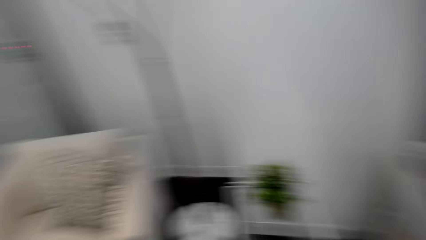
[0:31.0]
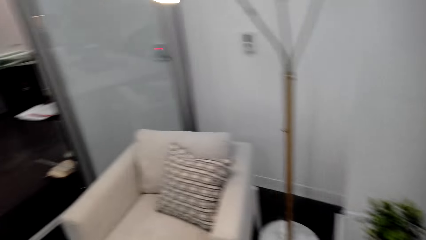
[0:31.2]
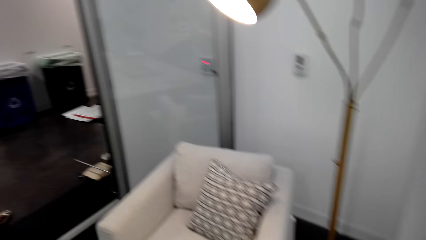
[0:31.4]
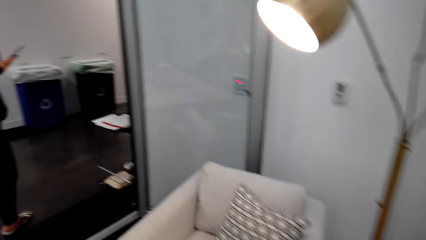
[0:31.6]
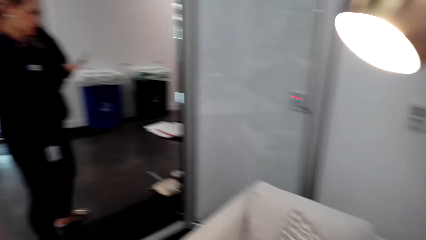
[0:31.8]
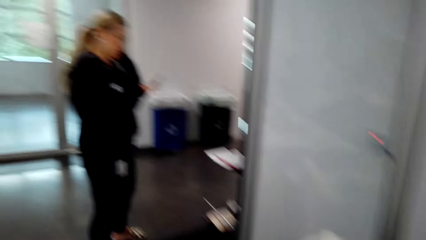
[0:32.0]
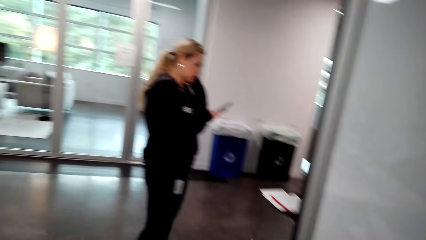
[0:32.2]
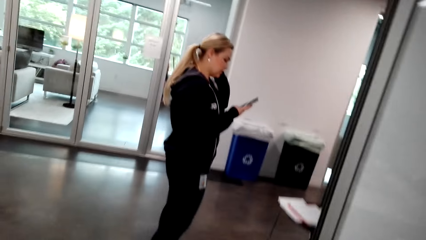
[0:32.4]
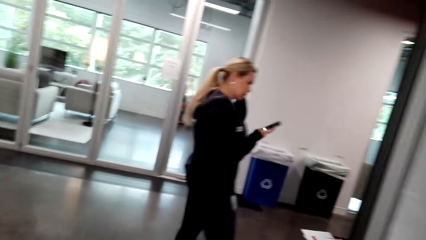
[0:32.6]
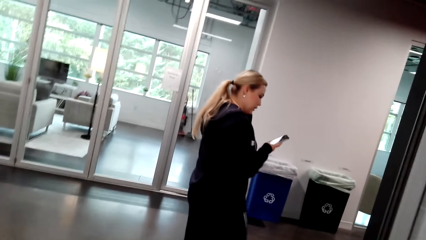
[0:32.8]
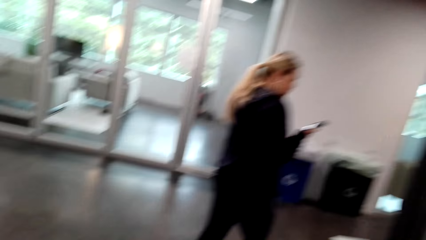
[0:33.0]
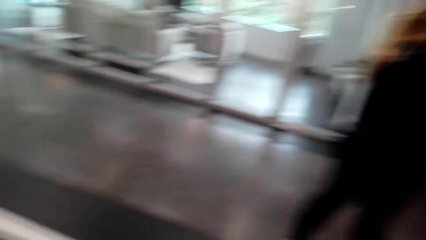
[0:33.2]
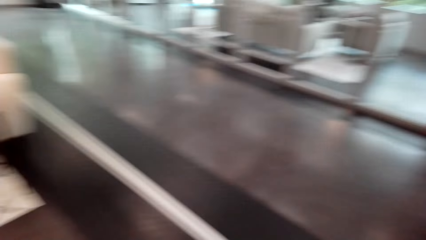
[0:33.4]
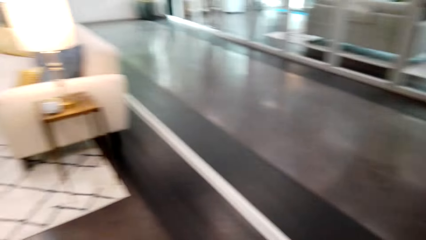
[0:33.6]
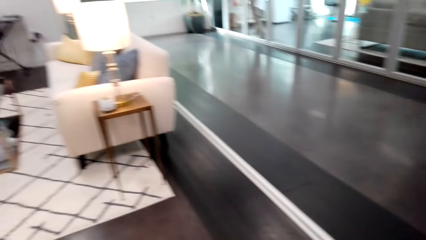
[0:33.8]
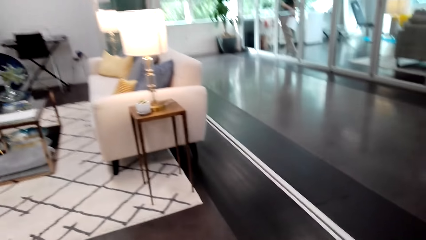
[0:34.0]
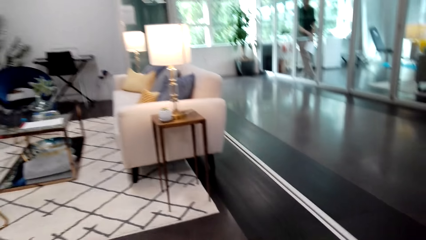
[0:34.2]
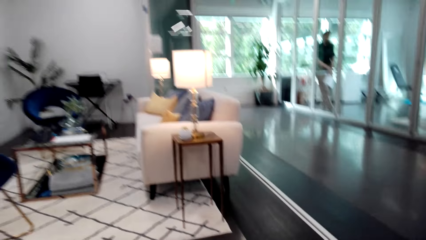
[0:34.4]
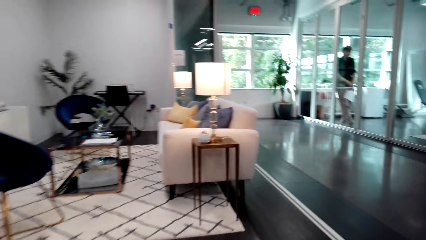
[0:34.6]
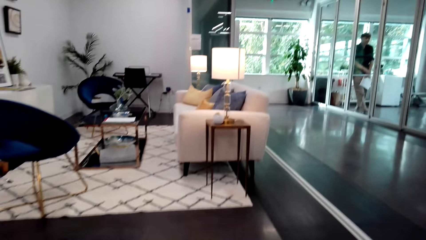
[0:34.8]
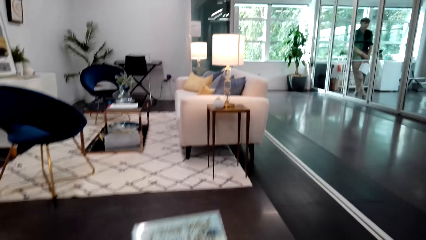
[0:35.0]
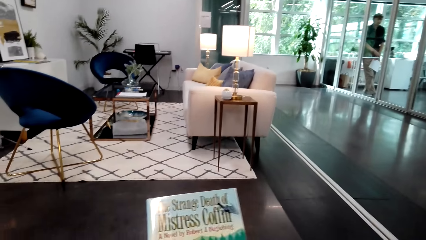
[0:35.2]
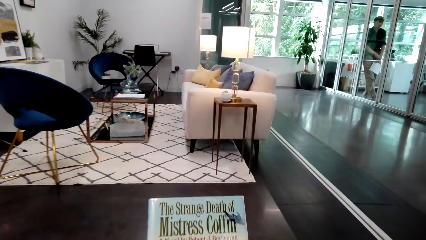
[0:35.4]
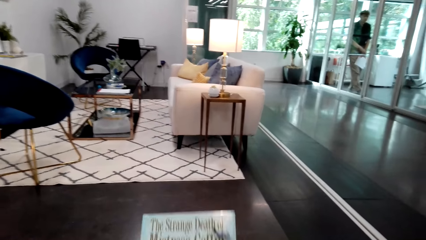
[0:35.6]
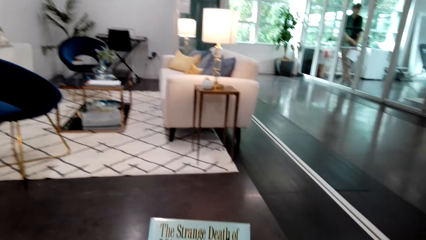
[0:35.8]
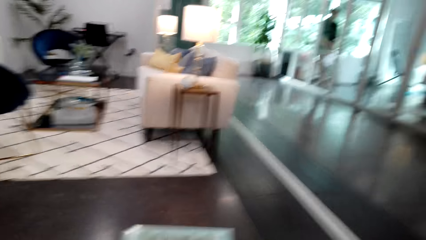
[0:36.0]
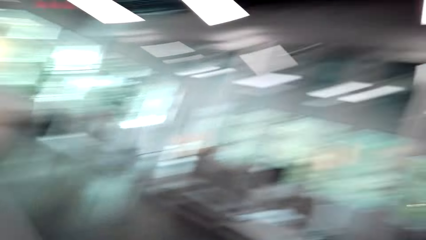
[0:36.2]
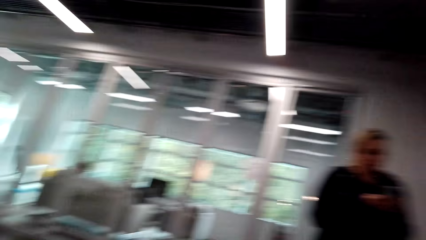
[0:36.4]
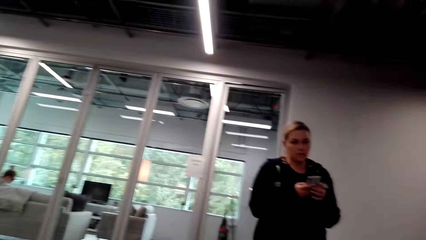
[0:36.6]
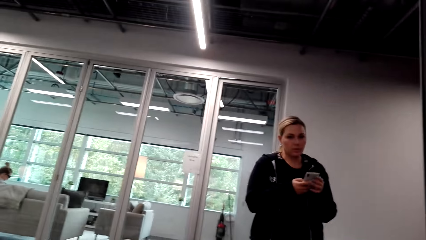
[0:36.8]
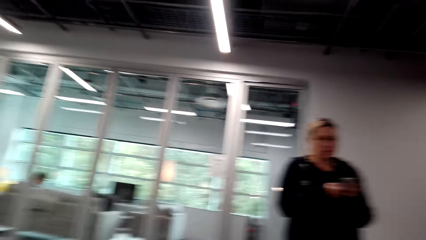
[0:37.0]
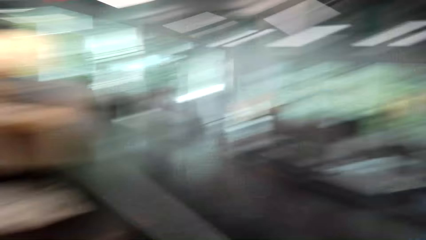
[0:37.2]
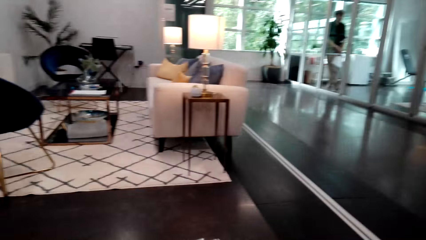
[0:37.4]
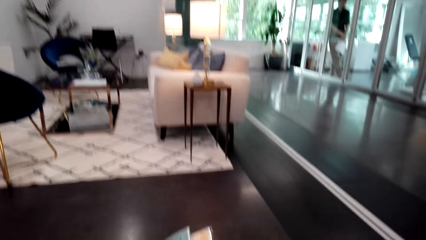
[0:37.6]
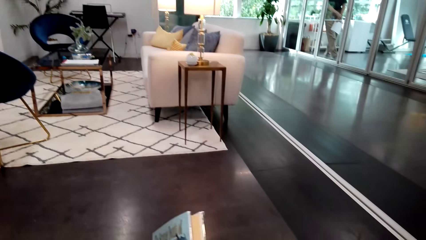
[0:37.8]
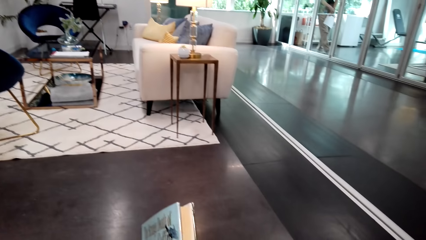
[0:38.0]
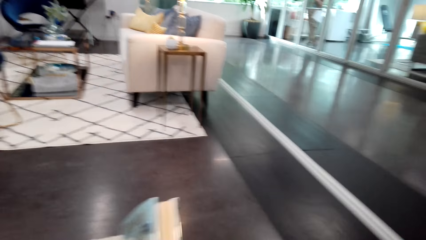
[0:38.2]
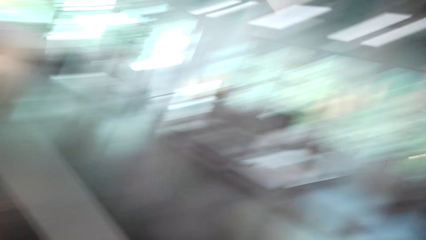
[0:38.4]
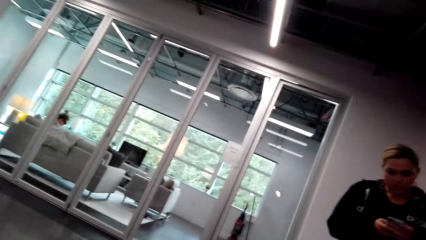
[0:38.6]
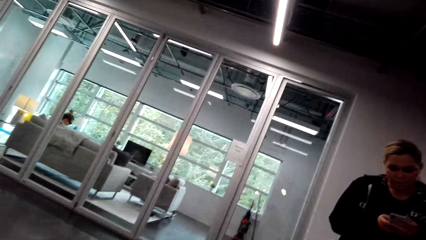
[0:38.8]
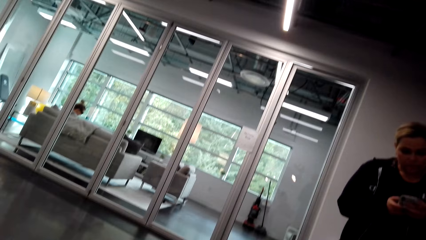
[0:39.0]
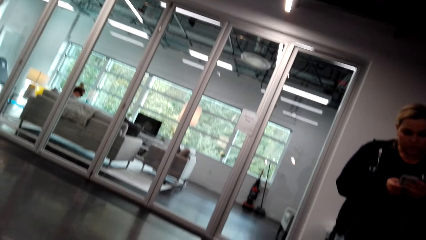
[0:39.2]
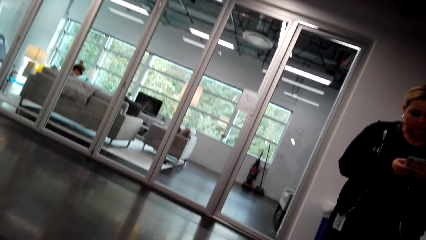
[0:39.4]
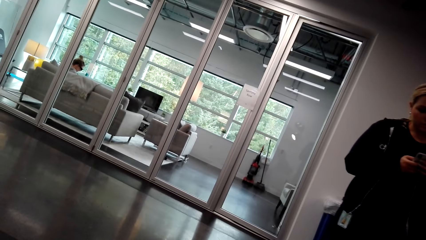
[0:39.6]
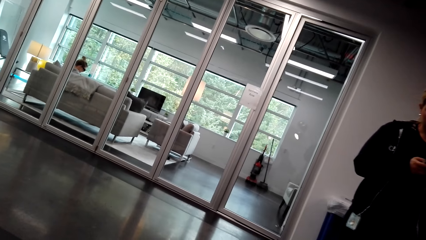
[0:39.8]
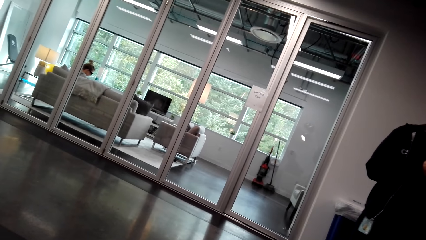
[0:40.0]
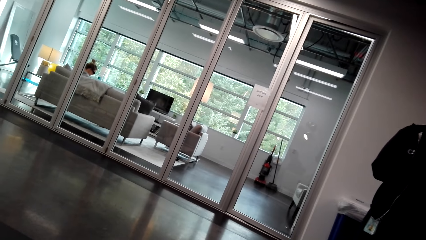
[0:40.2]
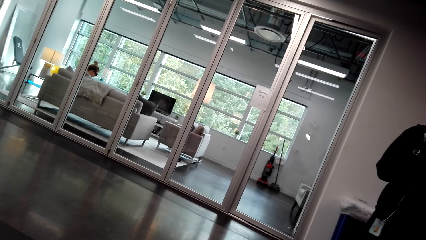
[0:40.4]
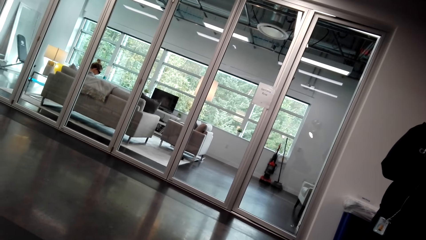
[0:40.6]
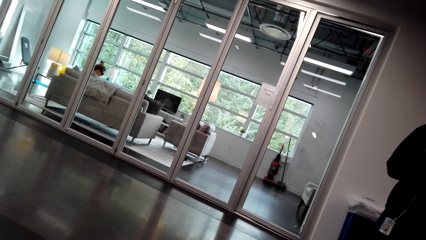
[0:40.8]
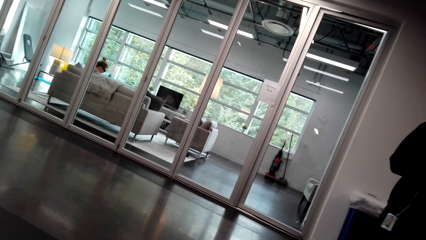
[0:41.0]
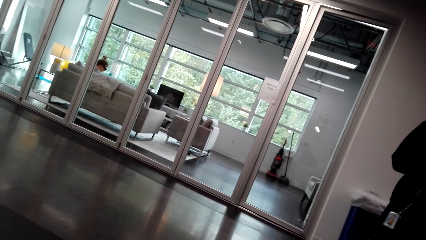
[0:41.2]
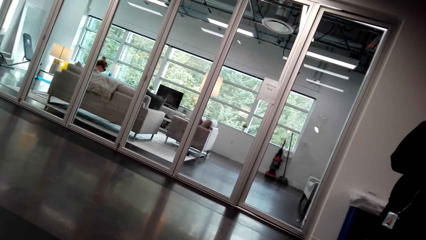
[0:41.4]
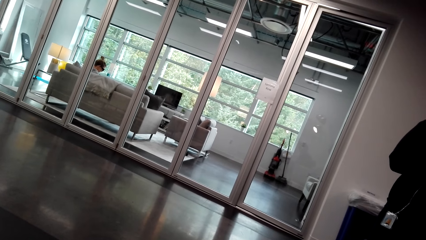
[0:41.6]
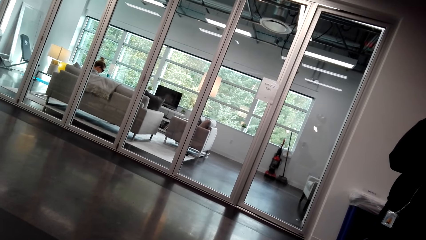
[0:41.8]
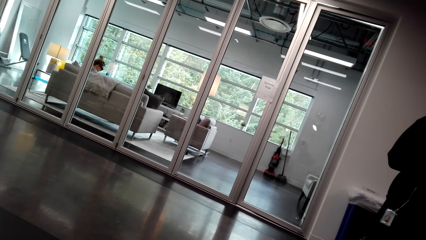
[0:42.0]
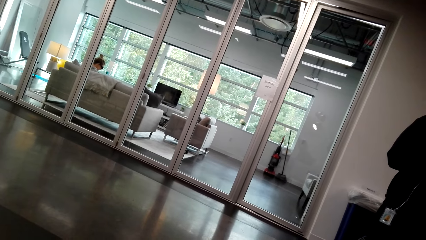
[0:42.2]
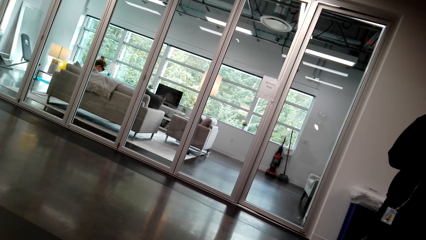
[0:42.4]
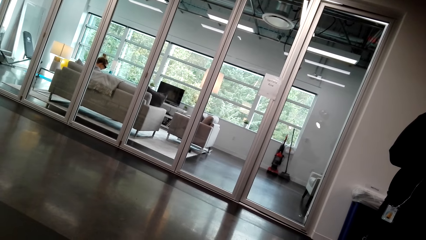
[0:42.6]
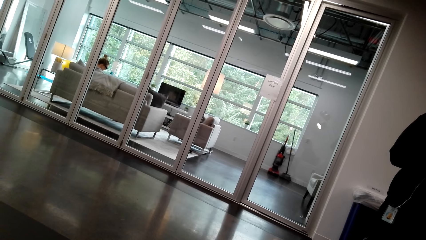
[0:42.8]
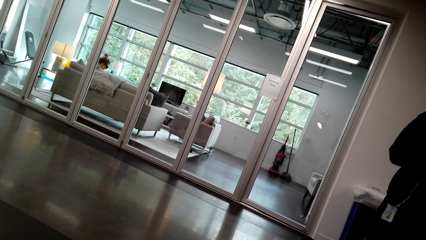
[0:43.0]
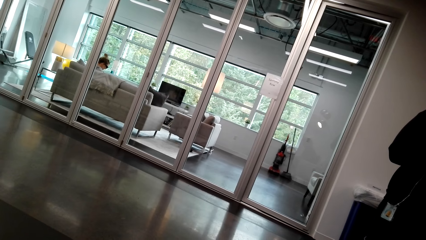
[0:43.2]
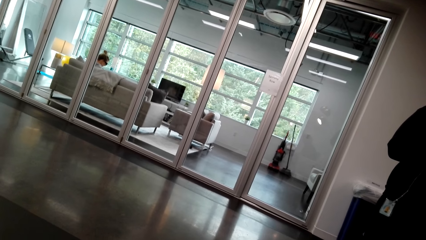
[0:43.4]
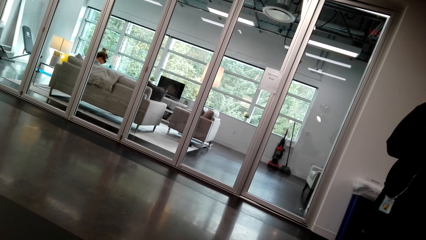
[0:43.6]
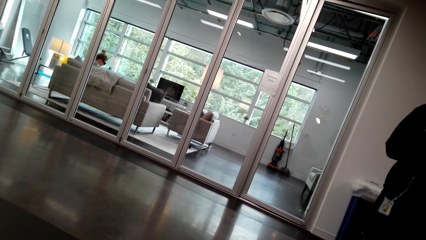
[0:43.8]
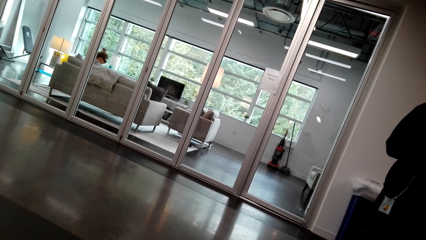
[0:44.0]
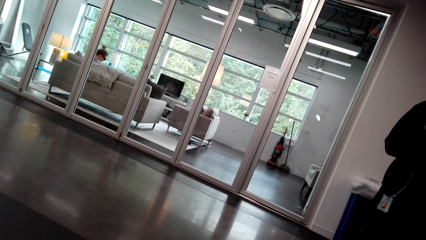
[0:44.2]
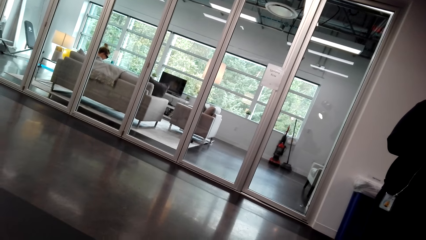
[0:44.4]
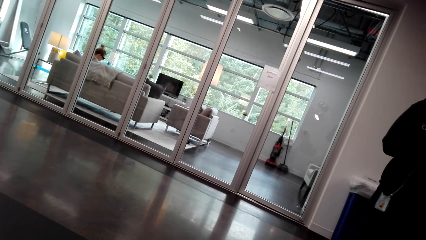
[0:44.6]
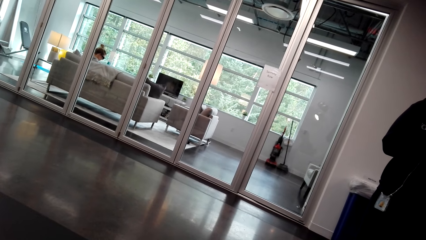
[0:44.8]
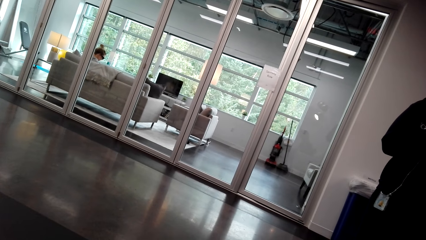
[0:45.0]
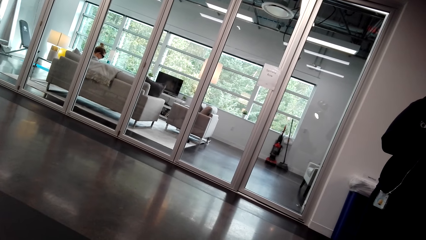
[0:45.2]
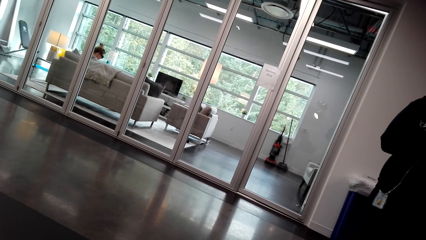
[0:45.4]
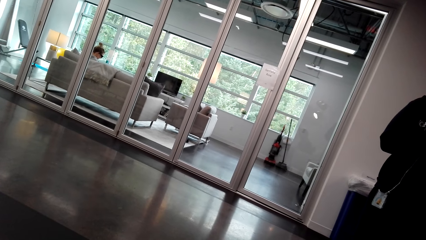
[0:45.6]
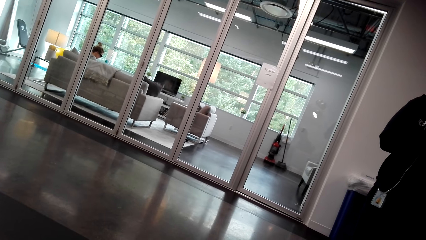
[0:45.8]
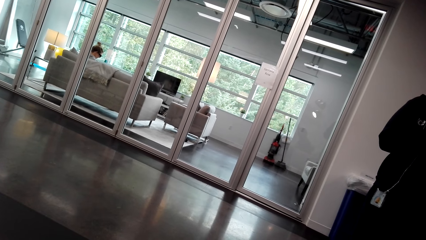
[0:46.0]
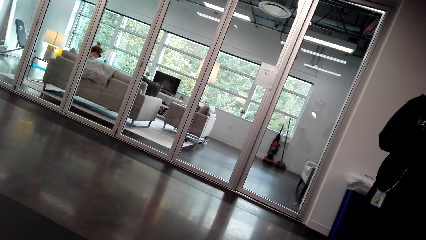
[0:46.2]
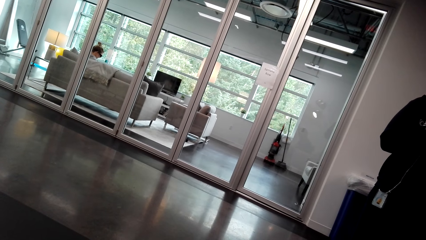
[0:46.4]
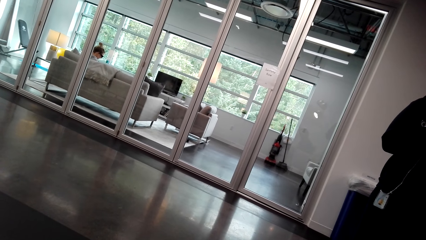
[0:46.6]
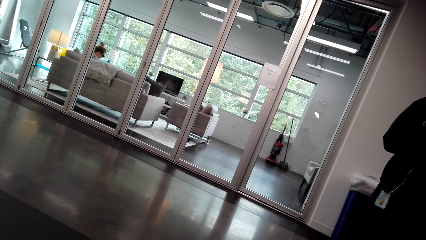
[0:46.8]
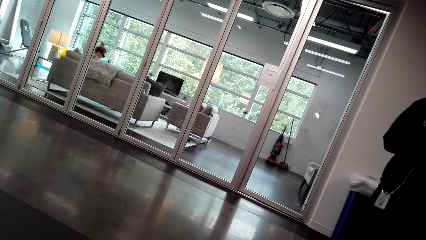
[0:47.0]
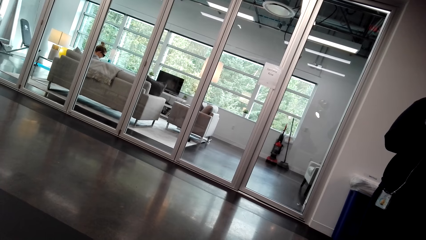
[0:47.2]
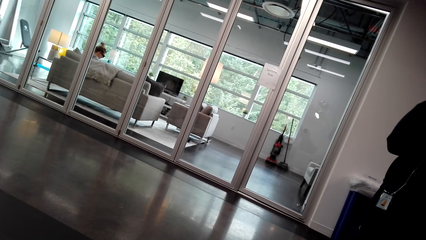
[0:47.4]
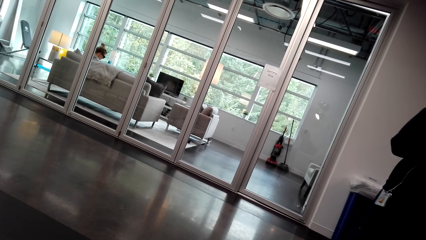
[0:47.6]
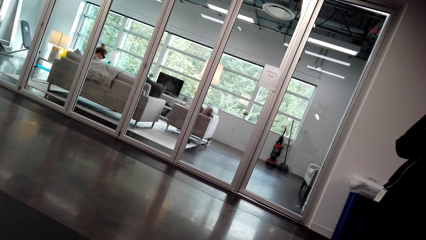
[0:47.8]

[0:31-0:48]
The lady is on a phone call. The camera wearer lifts the book. A man stands in the room. The camera wearer looks around. They give the lady a phone contact number. The lady keys in a phone number. The camera wearer talks. Another lady sits in a room.
